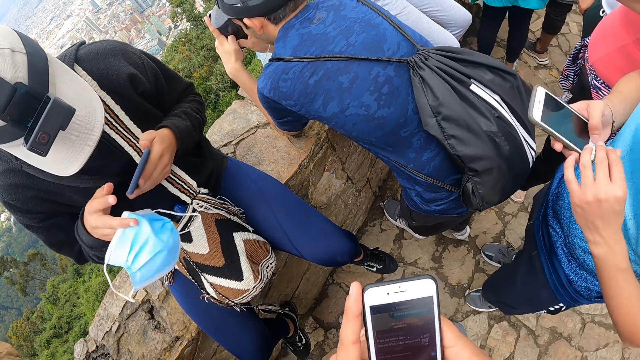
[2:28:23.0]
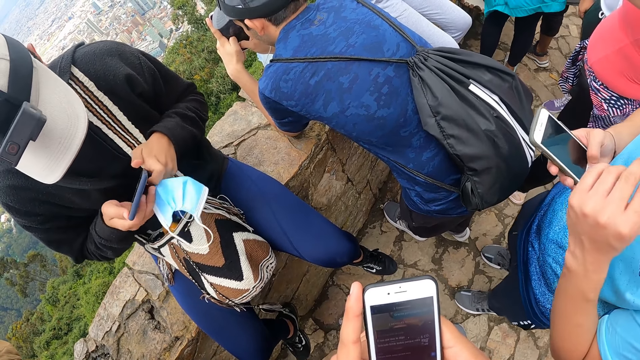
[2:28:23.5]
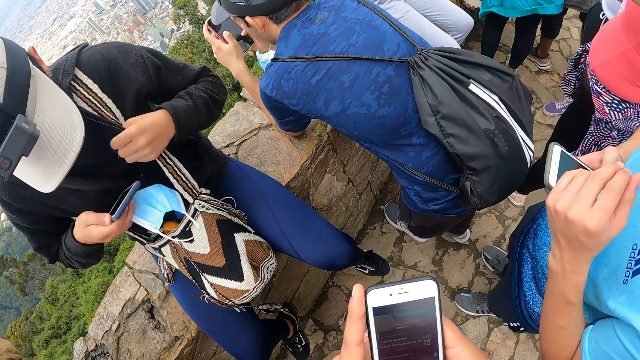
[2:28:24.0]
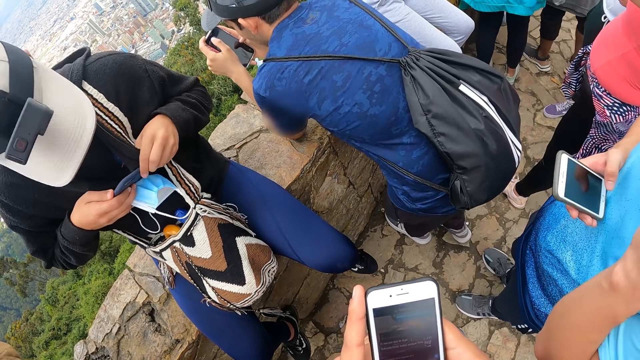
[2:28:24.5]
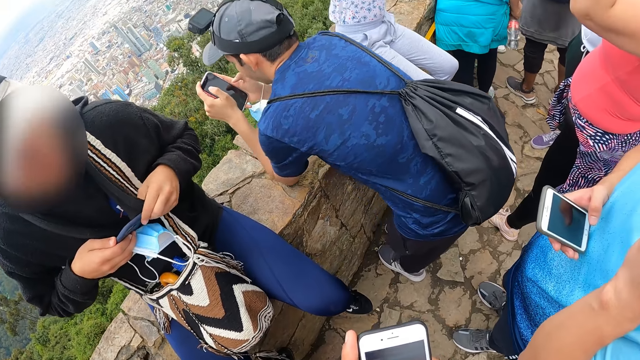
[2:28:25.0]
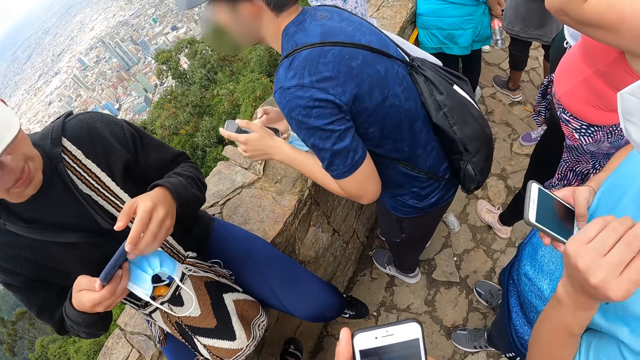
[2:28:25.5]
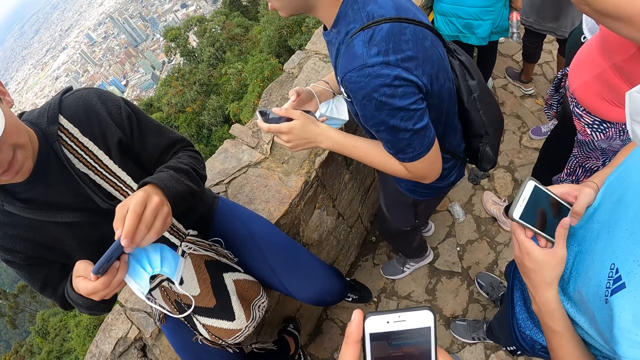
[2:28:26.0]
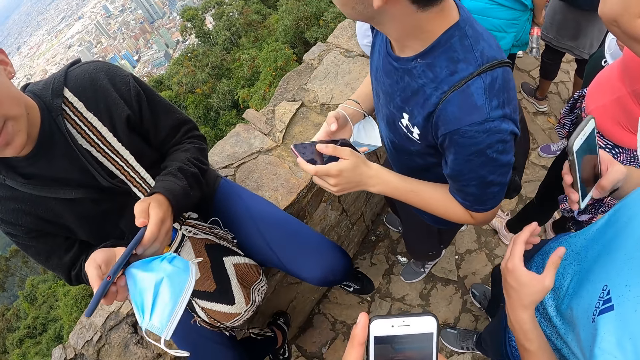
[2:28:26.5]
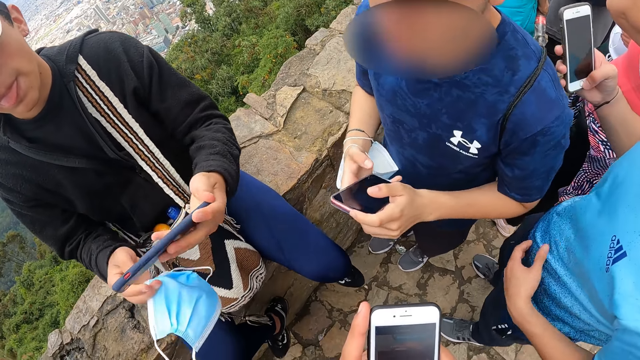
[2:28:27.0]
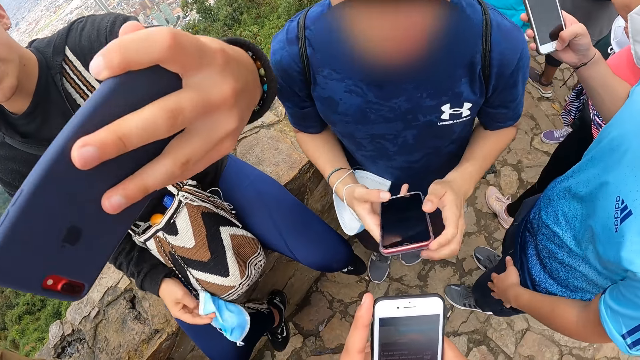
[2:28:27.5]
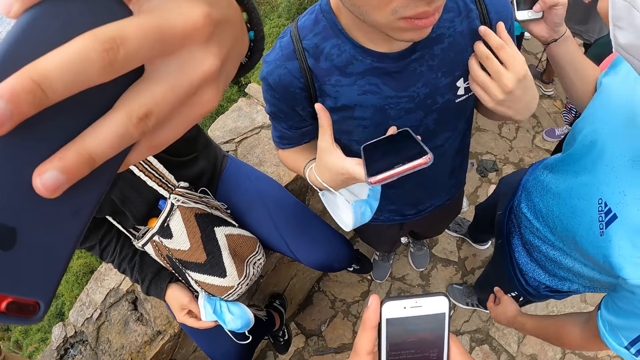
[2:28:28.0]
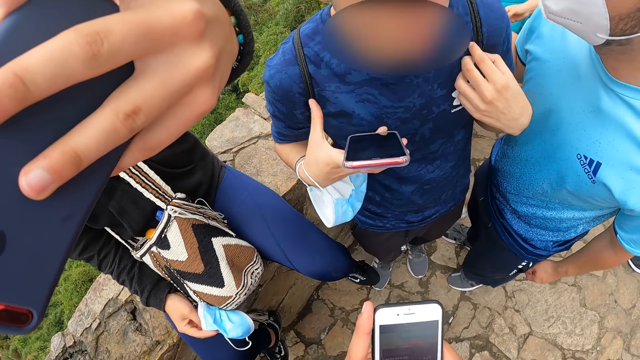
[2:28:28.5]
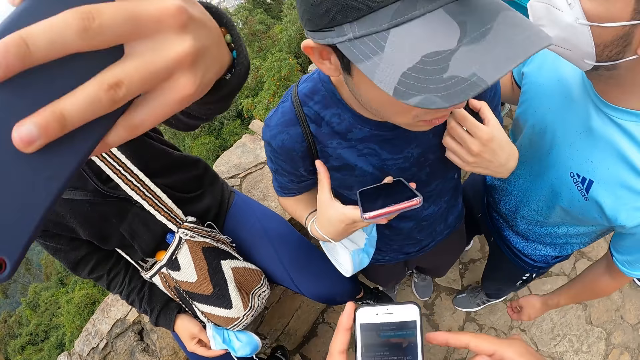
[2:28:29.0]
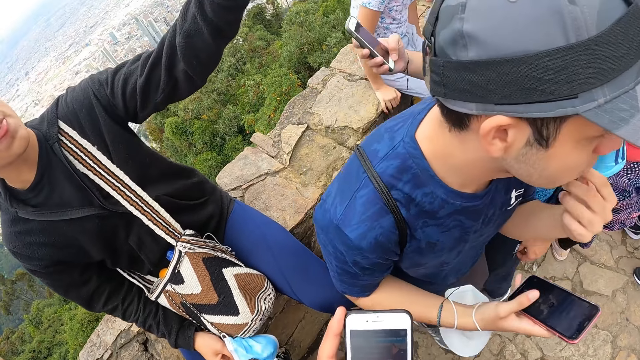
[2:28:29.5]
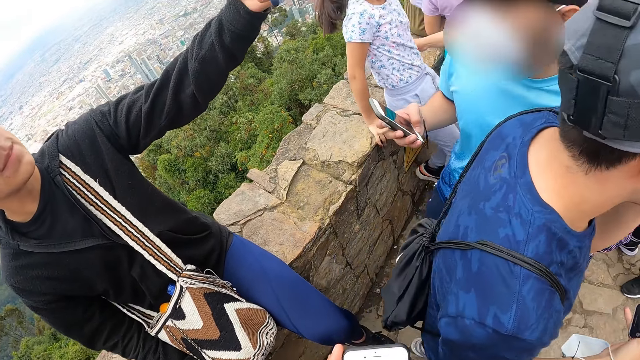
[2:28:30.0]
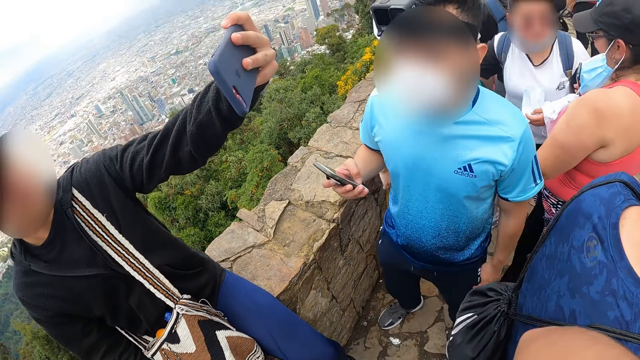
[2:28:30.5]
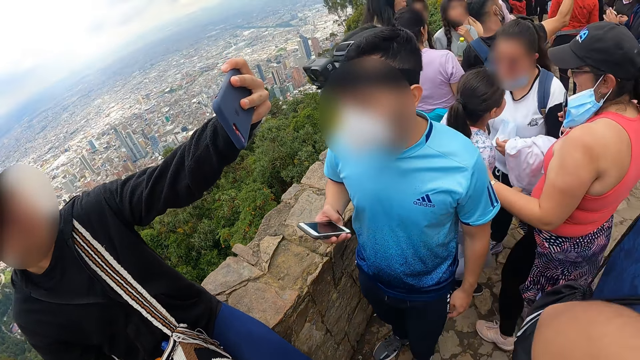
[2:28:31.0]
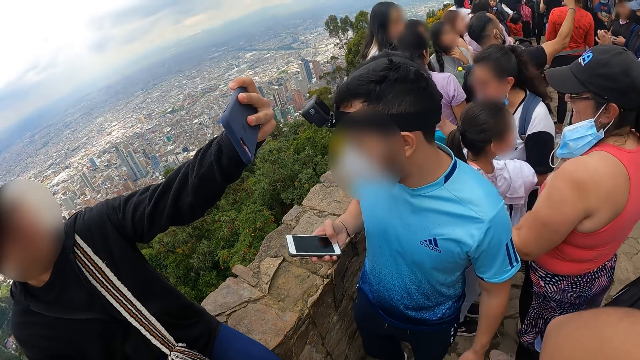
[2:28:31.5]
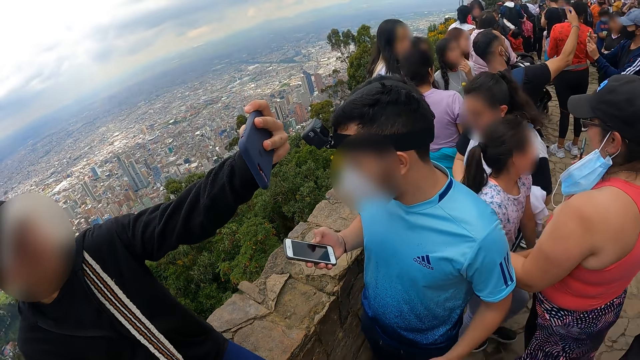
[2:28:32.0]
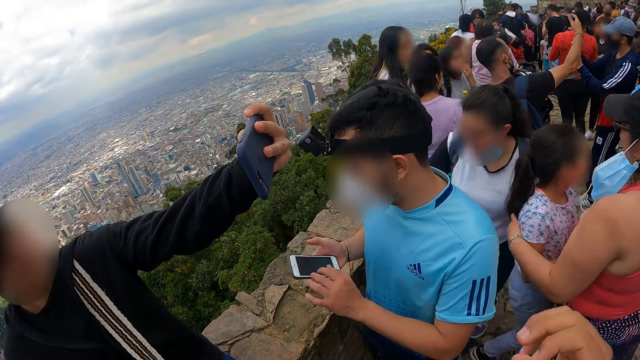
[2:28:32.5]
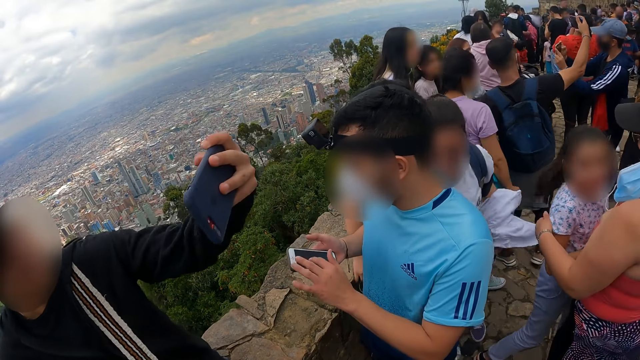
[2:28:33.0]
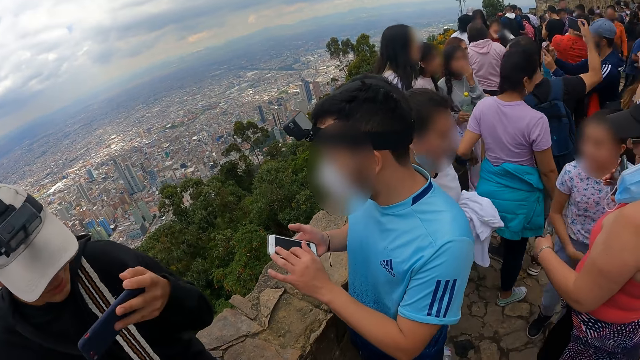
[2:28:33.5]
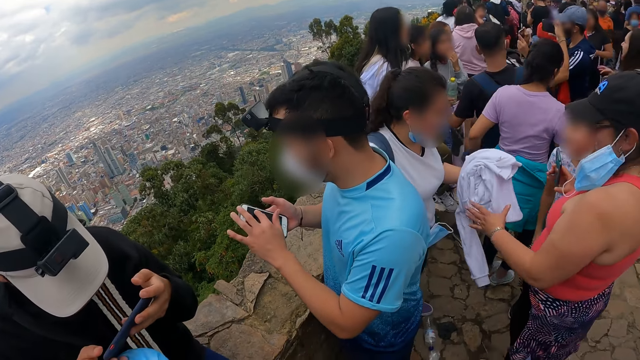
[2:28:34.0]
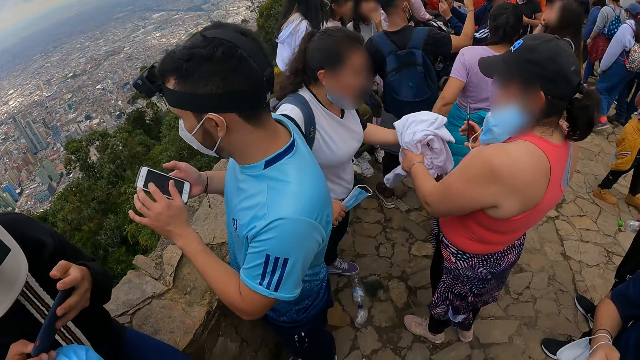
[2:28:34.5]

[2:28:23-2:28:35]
The woman wipes the phone. The woman takes a selfie.

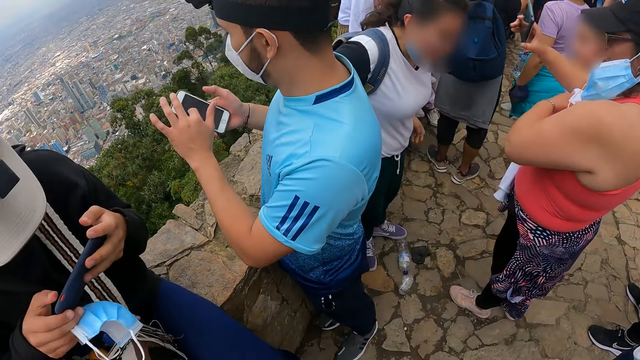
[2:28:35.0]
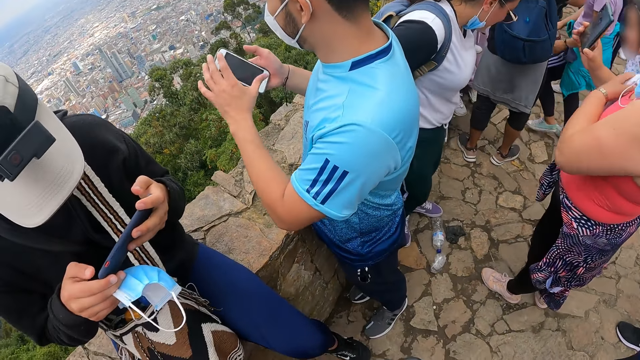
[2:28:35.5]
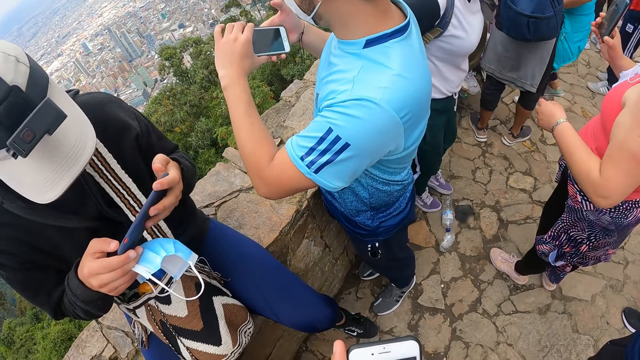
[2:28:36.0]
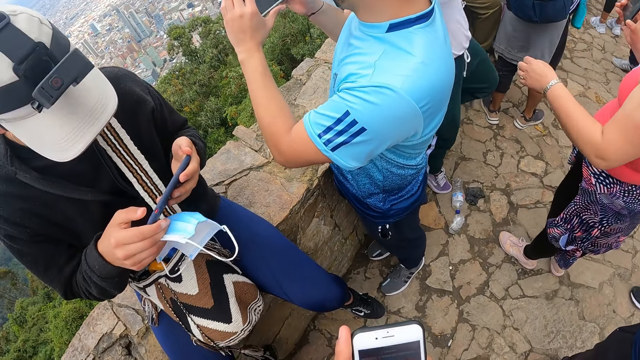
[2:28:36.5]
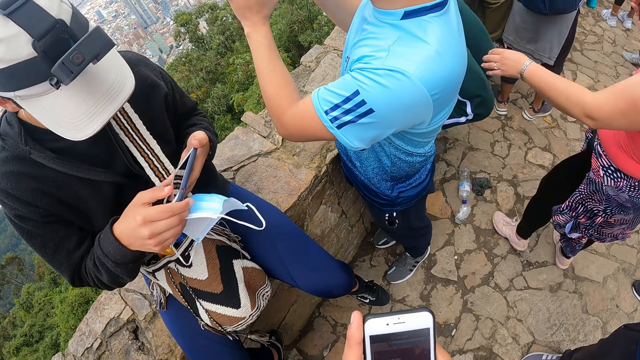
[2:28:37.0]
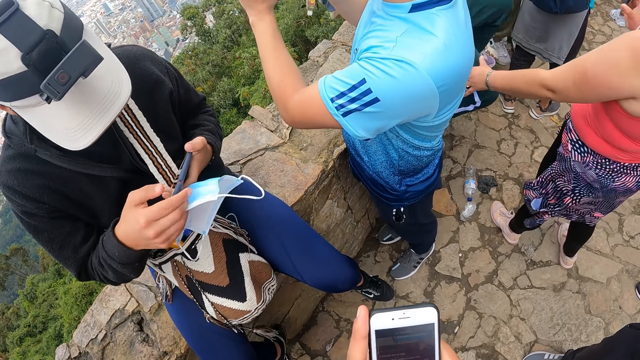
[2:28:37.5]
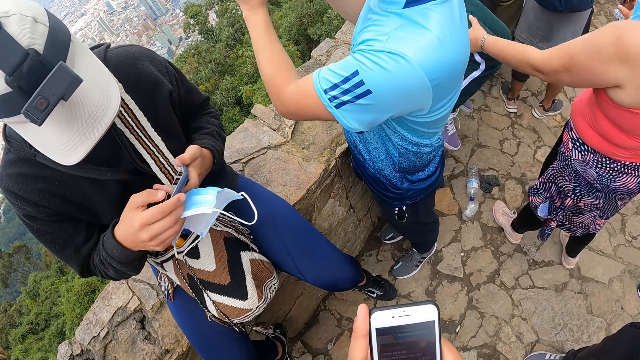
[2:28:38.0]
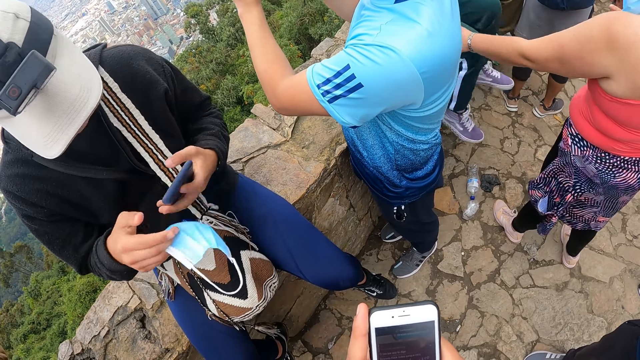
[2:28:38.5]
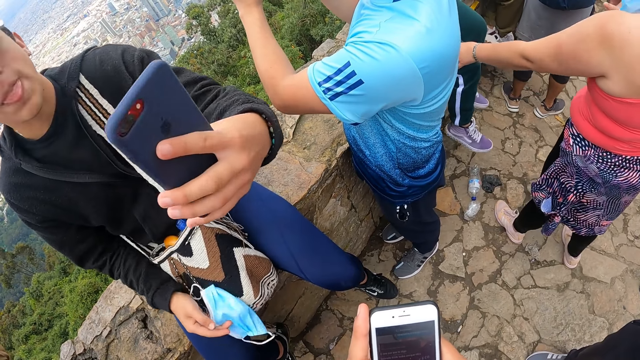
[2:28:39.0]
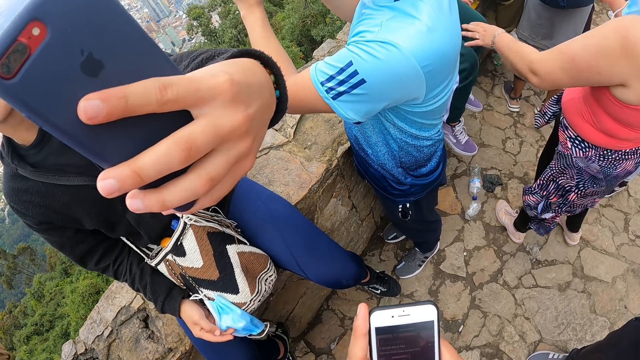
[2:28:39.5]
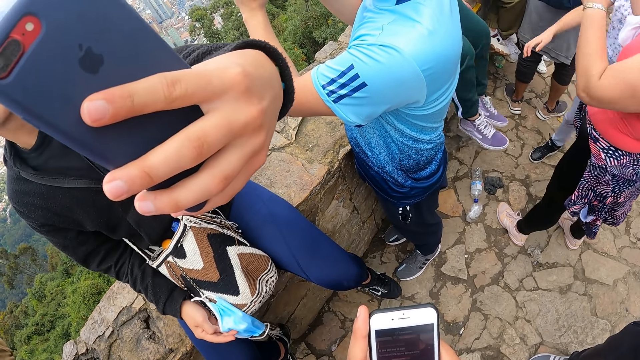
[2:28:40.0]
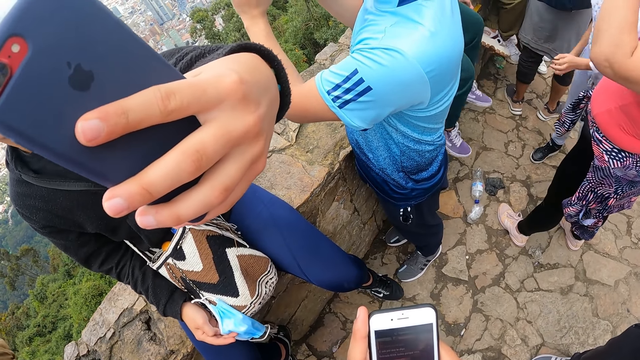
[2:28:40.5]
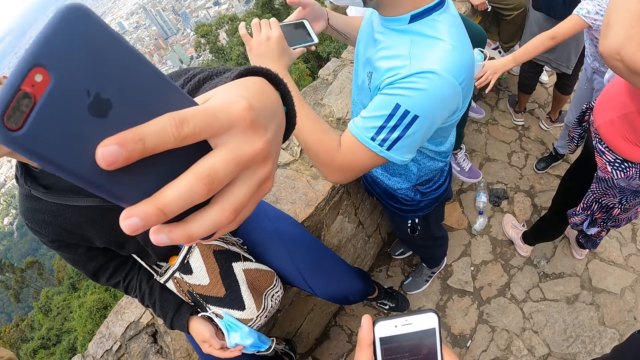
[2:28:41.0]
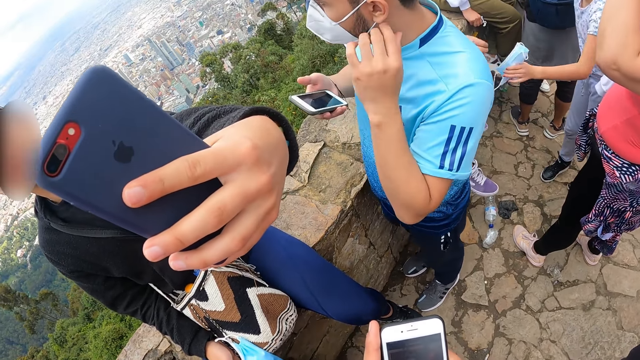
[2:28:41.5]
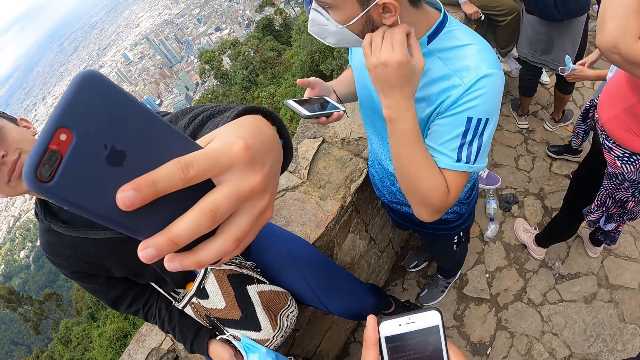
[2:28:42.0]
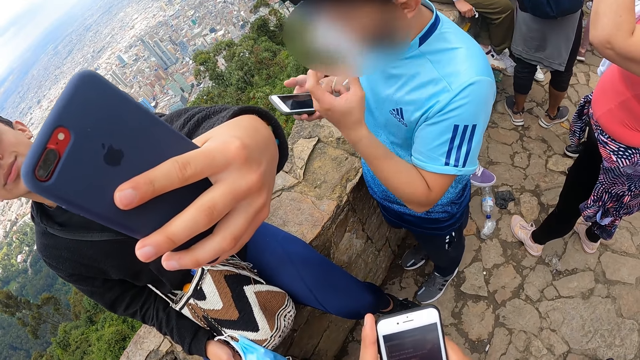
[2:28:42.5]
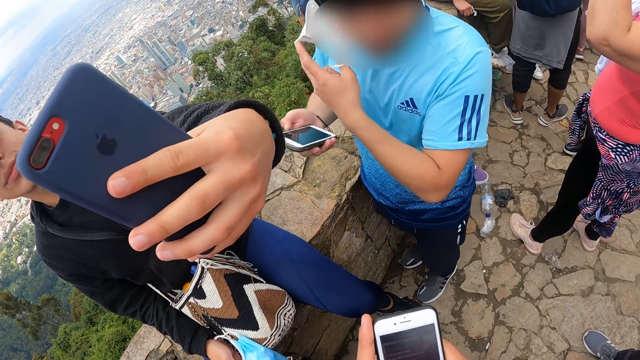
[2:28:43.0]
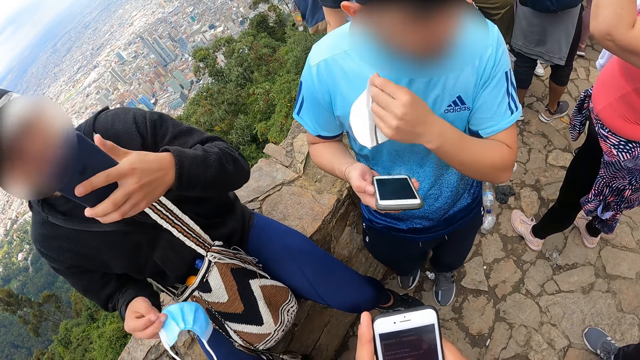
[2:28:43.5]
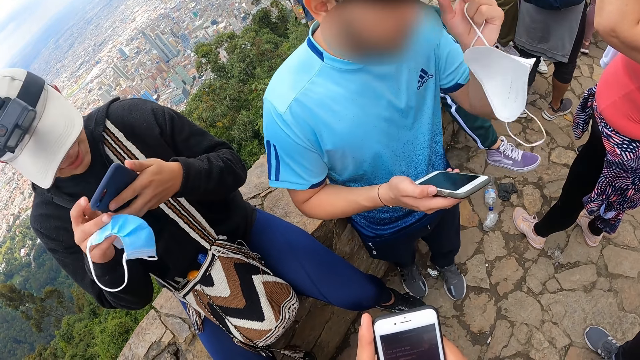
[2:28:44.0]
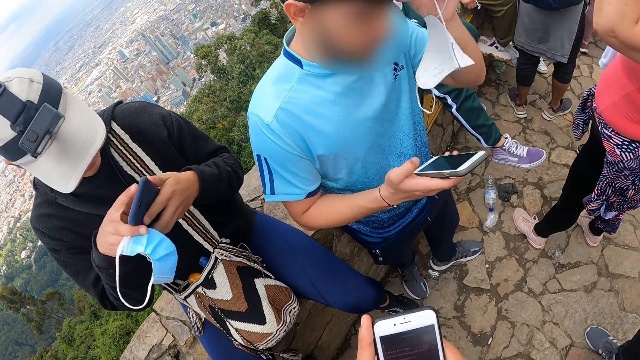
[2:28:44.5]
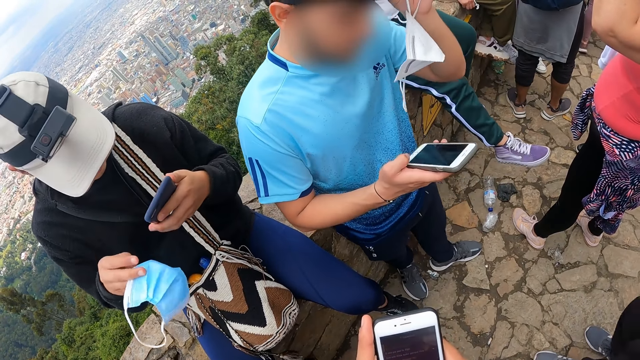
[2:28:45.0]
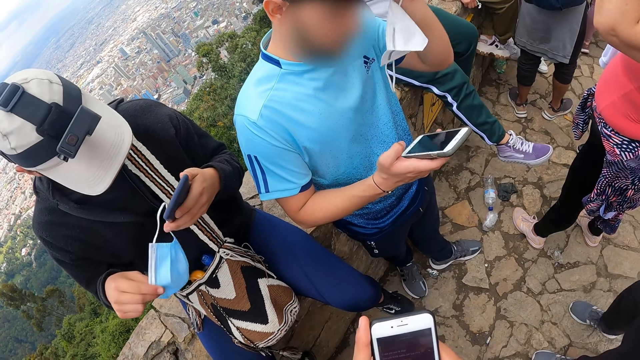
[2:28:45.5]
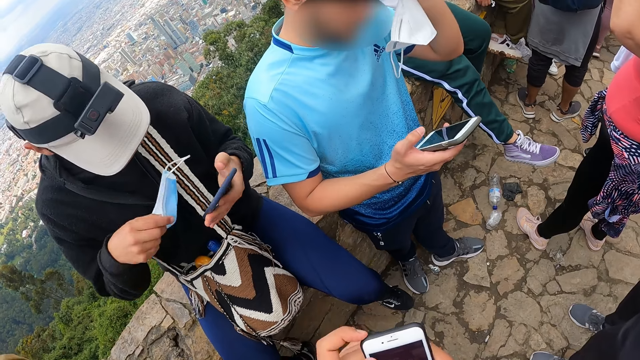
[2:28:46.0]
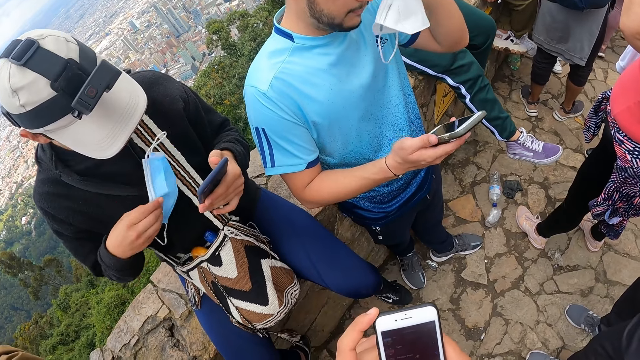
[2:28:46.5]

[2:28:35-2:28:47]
The camera wearer uses the phone. A man removes the face mask from his face with his left hand. Another man holds the phone in his left hand. The first man operates the phone in his right hand.
